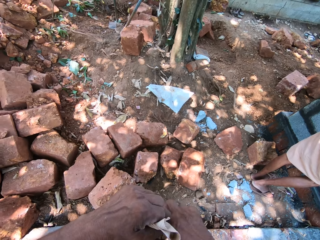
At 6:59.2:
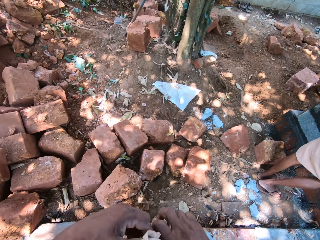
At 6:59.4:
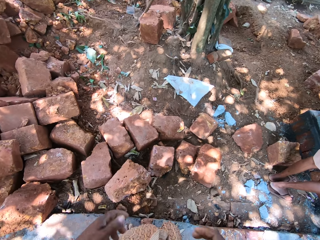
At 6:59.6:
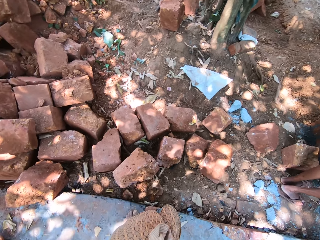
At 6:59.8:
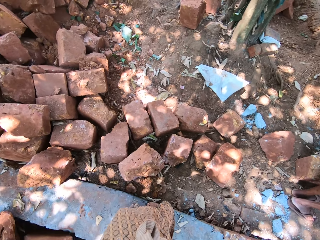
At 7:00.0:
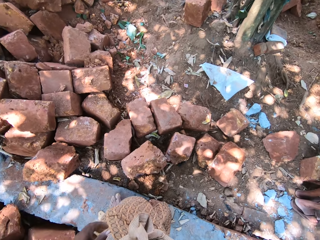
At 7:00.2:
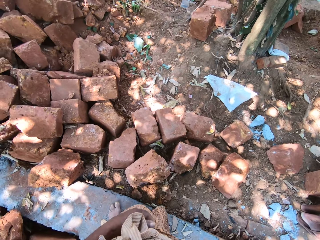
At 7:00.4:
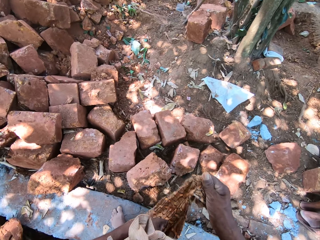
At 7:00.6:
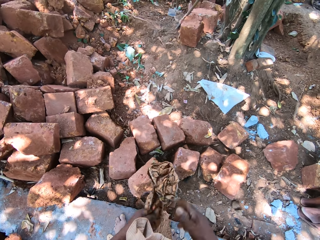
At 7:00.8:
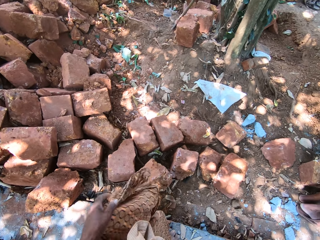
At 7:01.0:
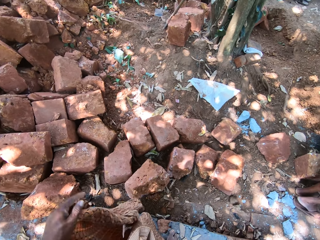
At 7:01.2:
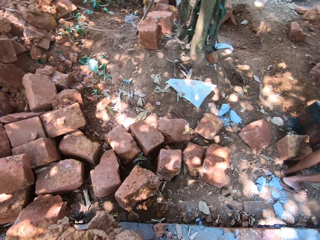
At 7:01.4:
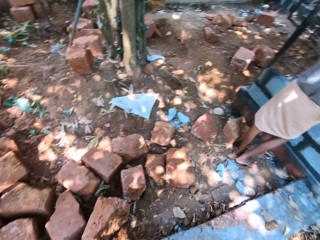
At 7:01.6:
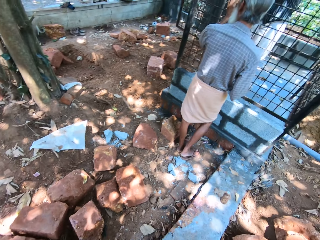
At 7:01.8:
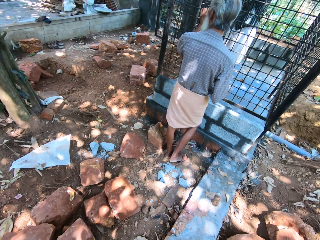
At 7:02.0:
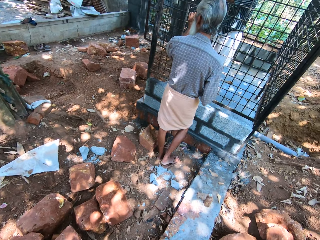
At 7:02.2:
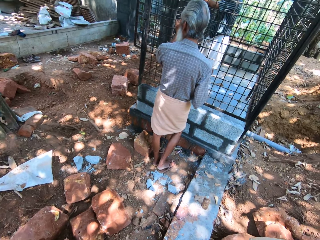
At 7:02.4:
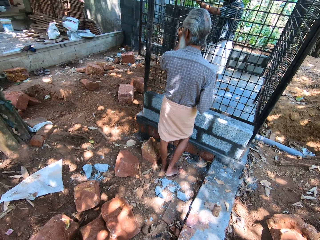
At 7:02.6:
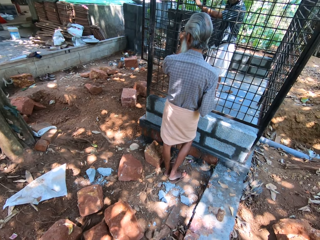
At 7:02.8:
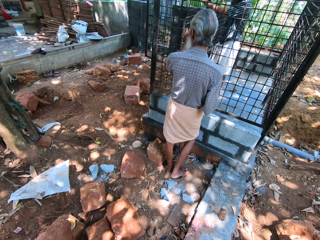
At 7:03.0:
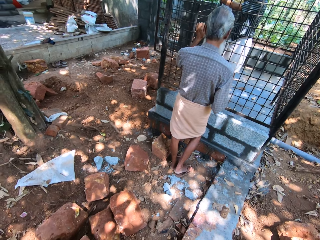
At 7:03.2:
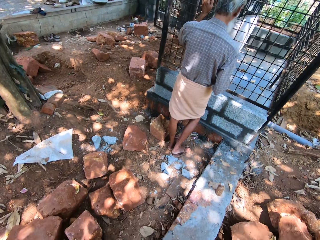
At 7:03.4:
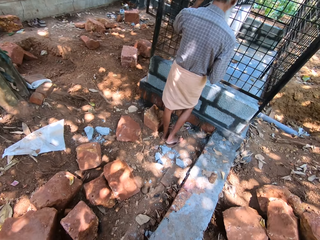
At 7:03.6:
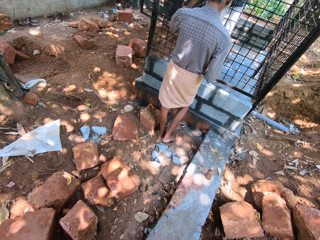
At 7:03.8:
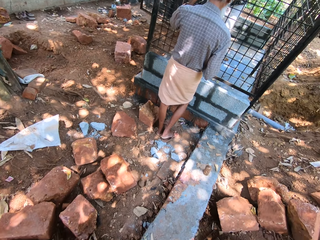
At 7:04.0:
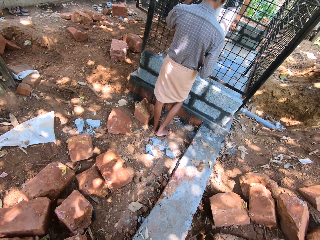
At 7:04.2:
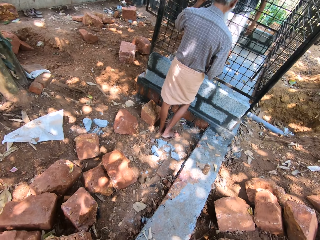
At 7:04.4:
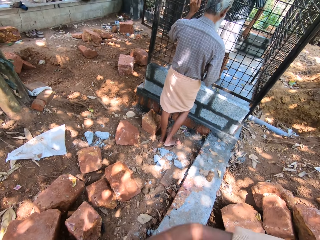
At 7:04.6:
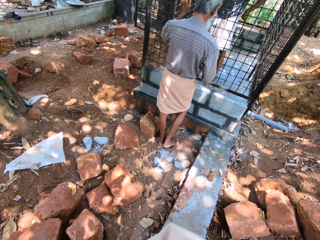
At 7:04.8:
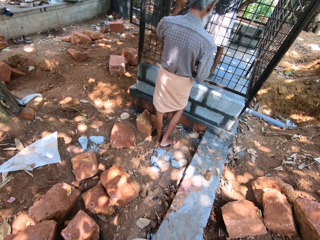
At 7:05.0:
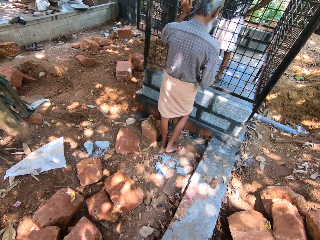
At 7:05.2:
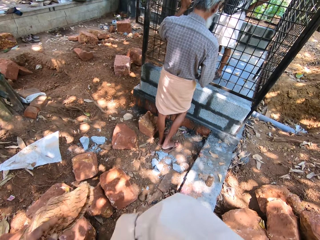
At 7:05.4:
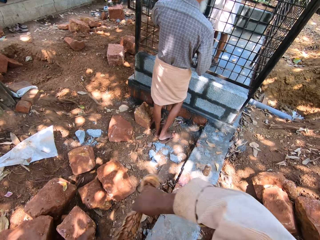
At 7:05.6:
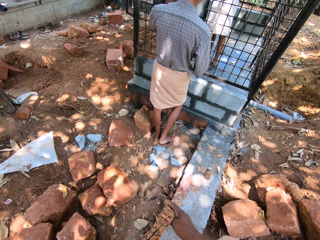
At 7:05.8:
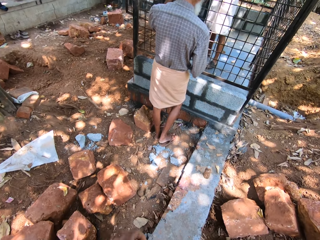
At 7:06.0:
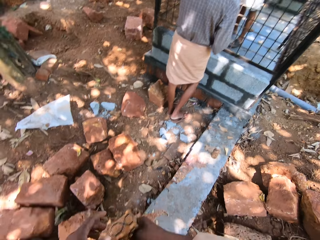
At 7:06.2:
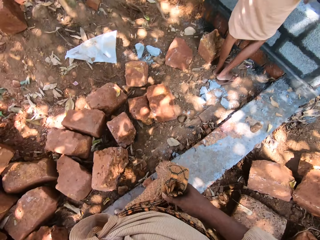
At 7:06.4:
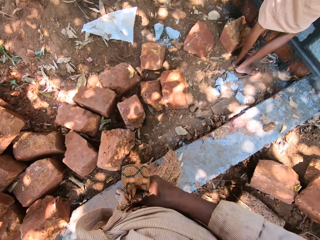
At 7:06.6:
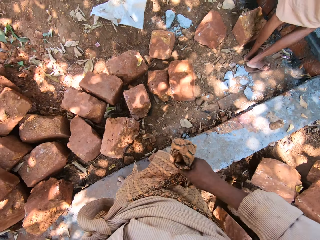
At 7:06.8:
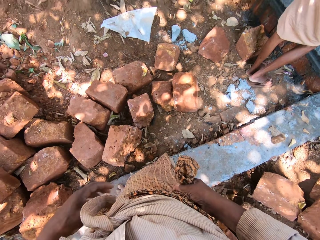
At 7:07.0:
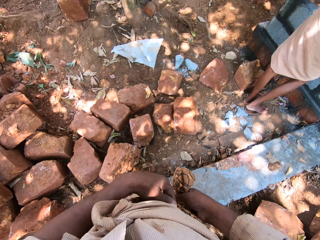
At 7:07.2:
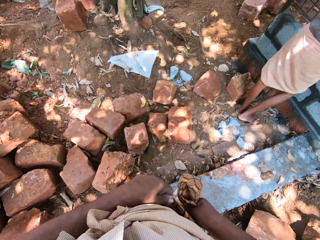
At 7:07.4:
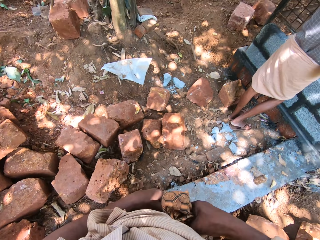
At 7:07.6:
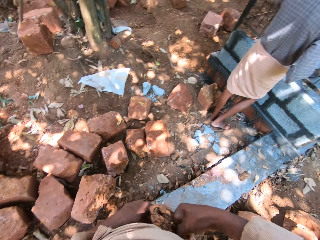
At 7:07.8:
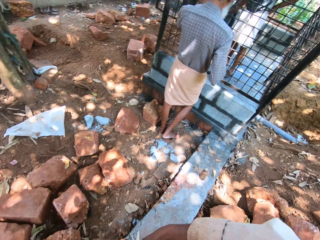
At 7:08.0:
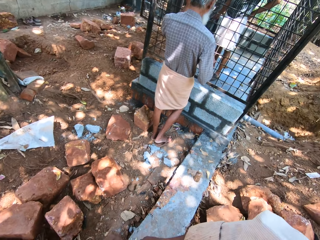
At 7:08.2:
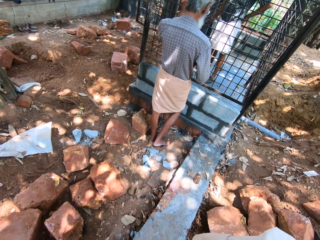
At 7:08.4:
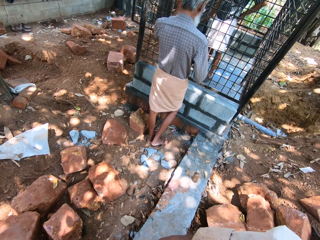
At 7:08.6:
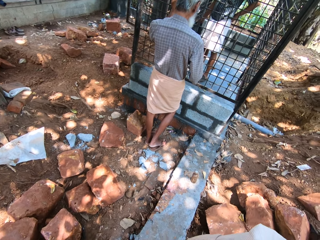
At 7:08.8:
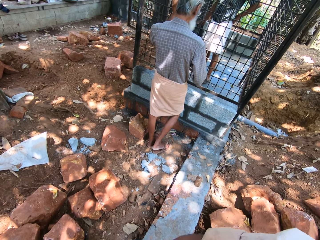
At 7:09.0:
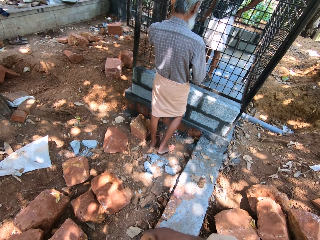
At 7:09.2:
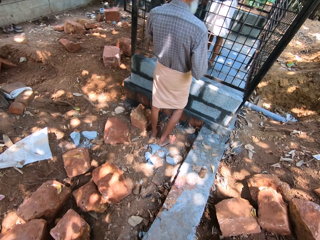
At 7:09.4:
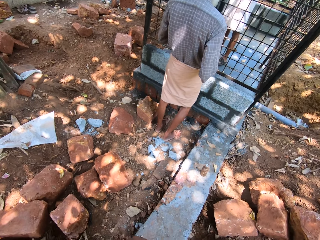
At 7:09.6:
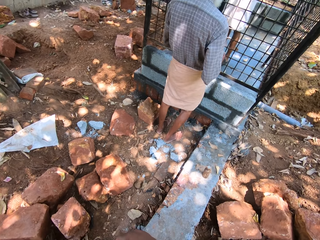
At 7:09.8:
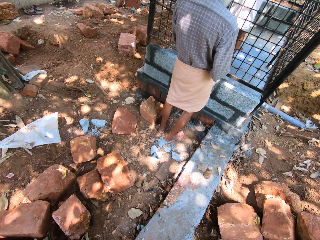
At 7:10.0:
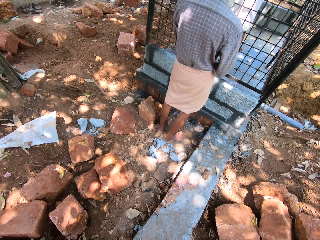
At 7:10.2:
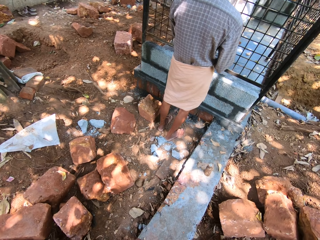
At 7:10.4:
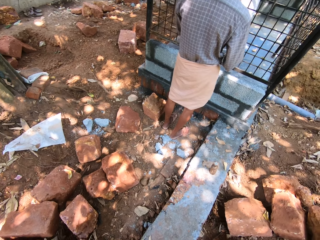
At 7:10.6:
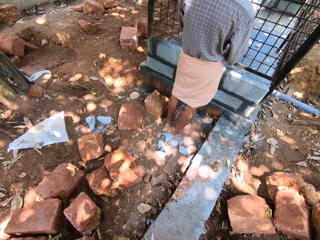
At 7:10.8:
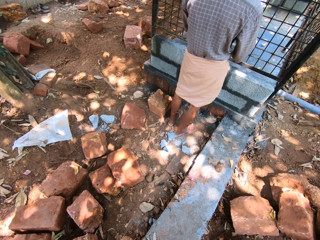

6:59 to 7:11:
The camera wearer removes the wrapper with his right hand. He folds the linen. He transfers the wrapper from his right hand to his left hand. He ties the wrapper with both hands. He holds his linen.

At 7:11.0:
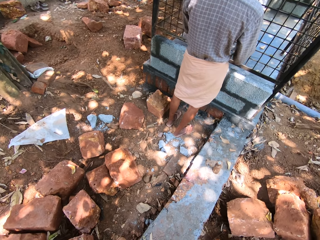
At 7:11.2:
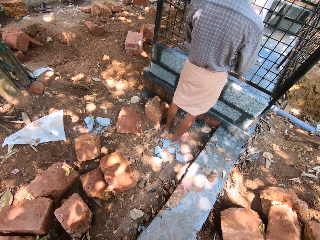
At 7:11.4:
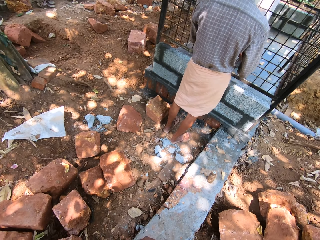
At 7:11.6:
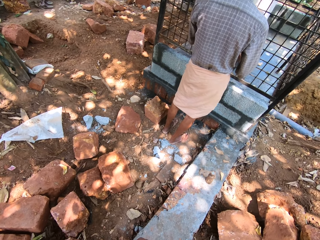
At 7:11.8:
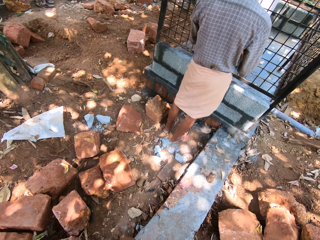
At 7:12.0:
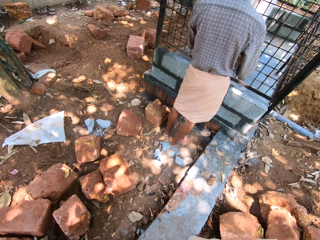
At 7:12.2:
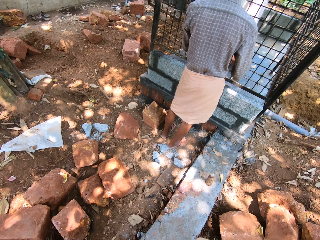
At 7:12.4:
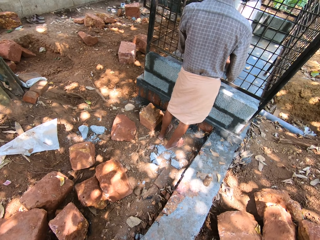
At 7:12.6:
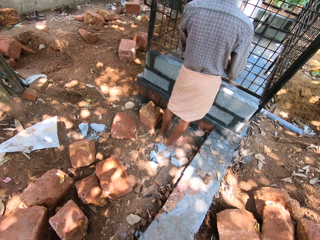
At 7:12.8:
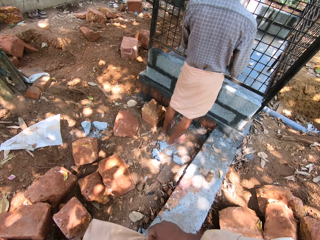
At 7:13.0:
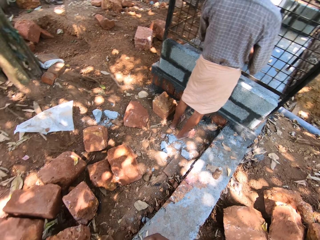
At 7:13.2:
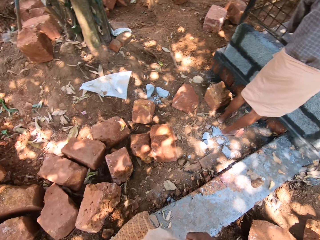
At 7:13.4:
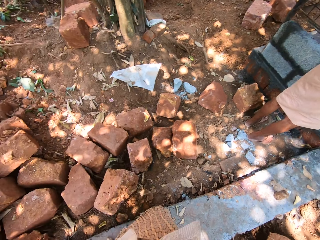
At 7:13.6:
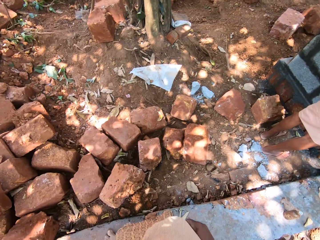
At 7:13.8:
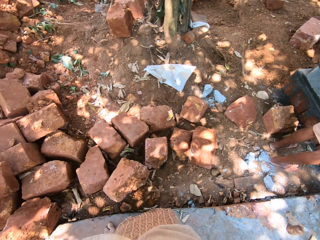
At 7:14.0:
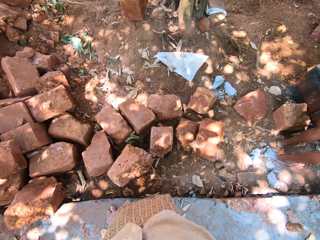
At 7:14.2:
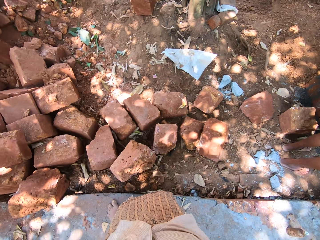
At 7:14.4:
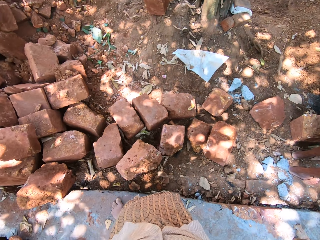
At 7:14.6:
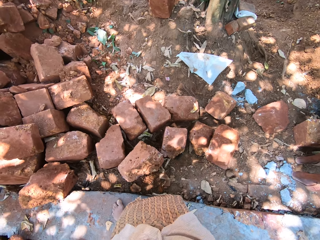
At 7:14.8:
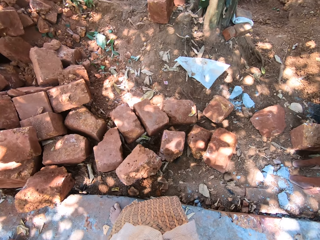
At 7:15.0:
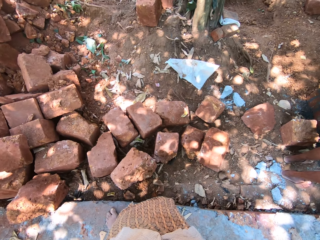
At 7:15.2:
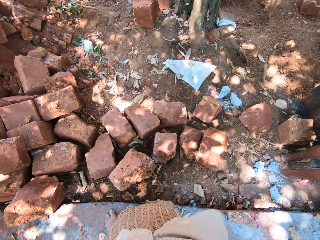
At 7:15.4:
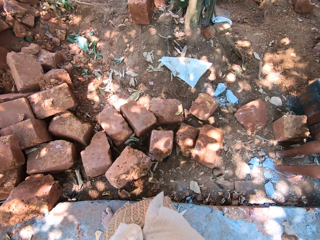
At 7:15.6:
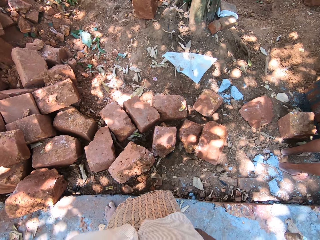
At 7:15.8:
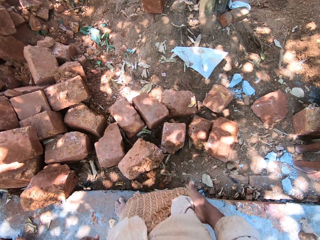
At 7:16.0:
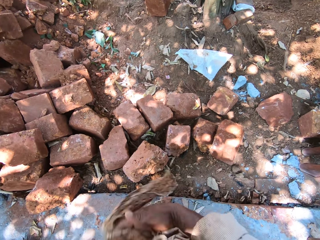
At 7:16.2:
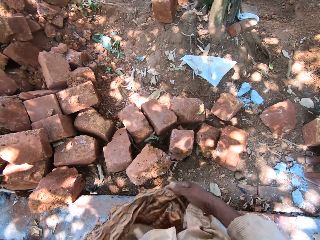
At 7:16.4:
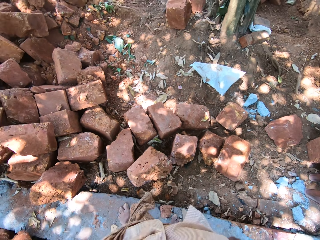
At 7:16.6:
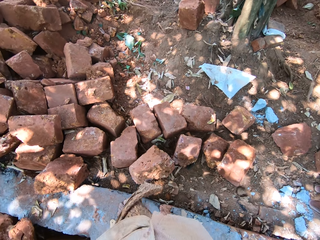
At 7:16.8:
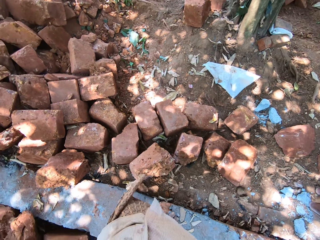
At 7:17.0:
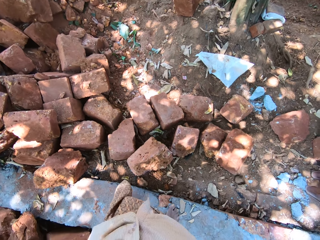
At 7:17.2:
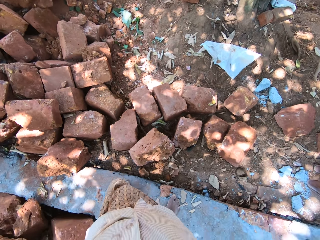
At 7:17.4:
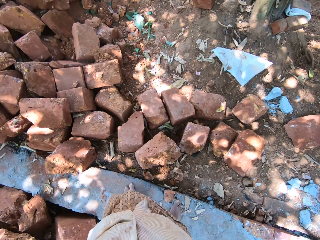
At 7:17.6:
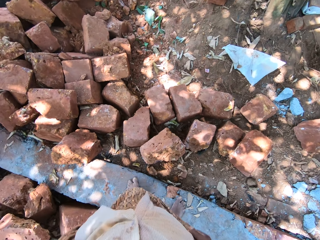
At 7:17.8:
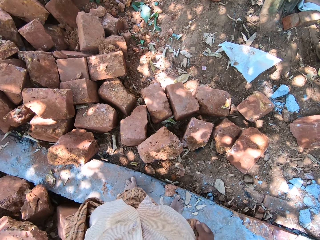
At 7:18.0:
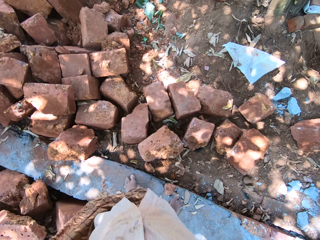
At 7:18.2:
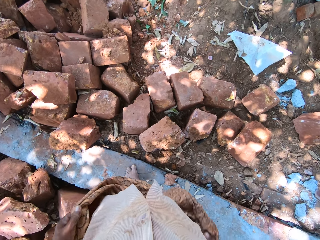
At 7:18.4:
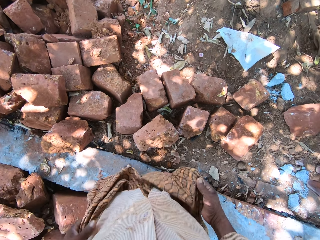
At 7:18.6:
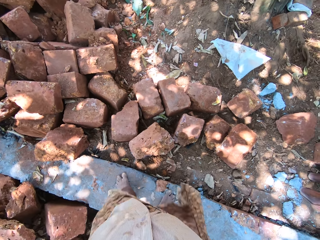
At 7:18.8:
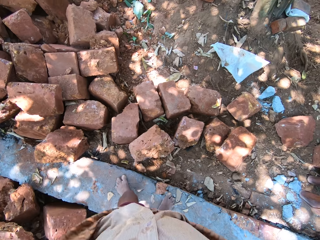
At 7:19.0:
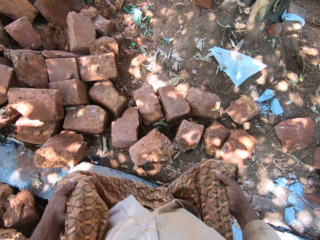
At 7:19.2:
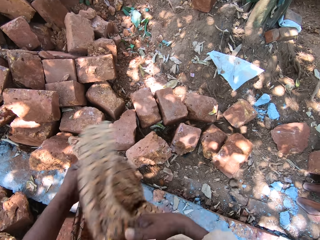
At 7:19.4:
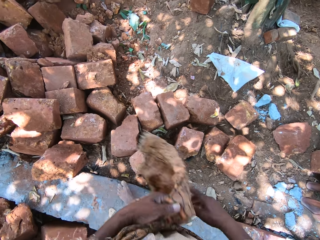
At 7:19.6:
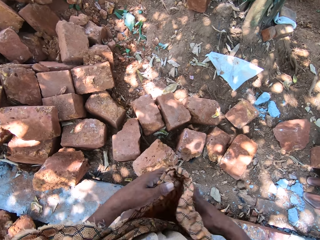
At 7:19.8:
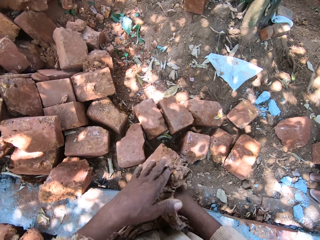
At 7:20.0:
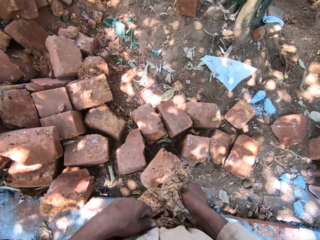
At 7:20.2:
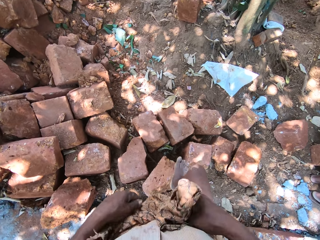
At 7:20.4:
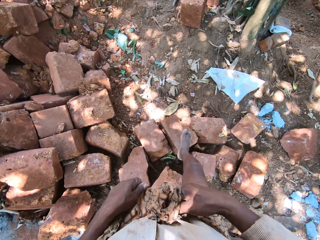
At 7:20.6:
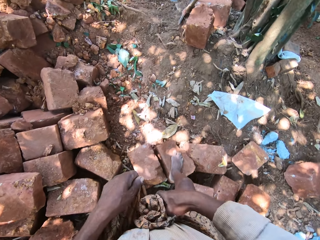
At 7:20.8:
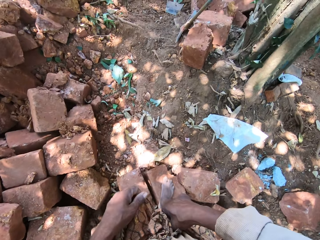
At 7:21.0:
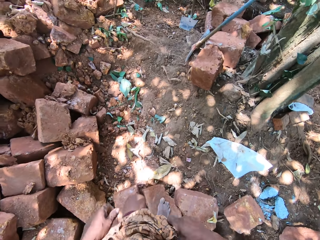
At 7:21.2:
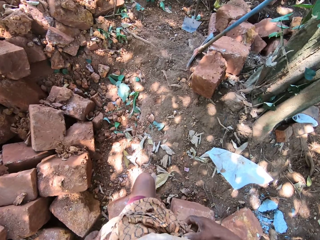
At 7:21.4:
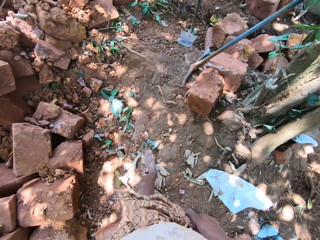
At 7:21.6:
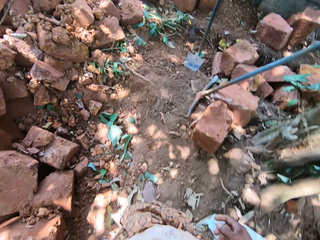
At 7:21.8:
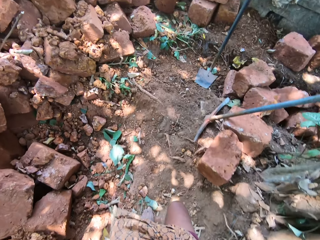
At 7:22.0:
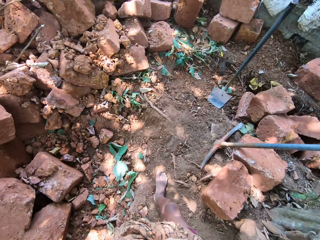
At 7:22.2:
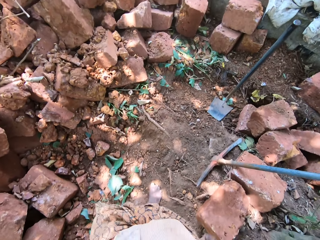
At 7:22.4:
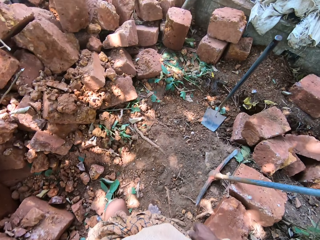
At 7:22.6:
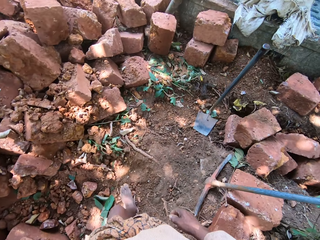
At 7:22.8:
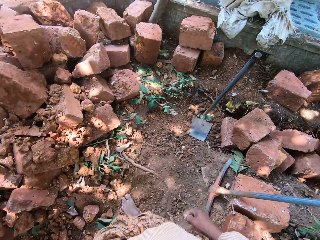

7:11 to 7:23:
A person scrapes on the cage. The camera wearer adjusts the wrapper with both hands. They stand on the foundation. They tie the wrapper with both hands. They walk on the brick on the ground in the compound. They walk on the ground in the compound.
